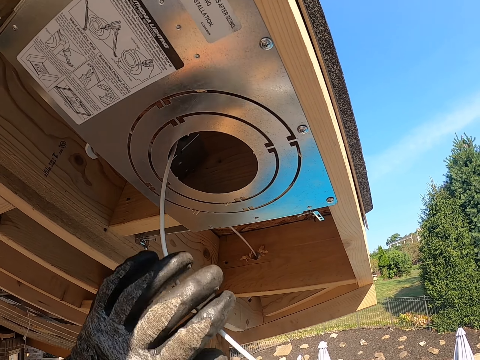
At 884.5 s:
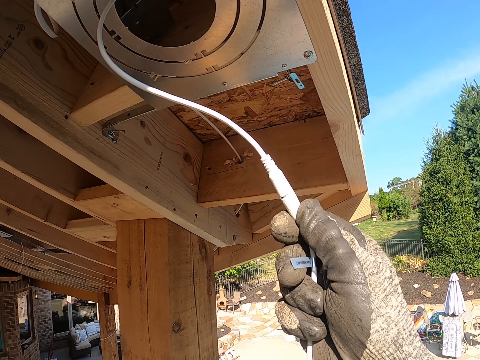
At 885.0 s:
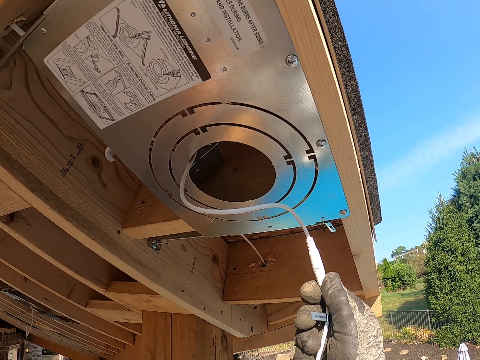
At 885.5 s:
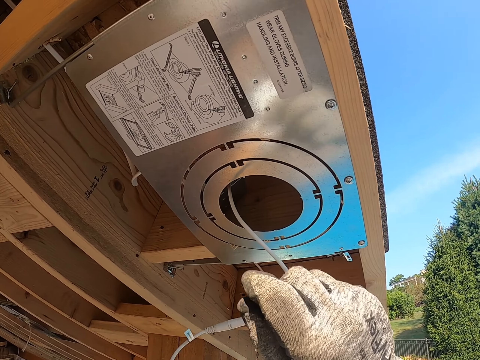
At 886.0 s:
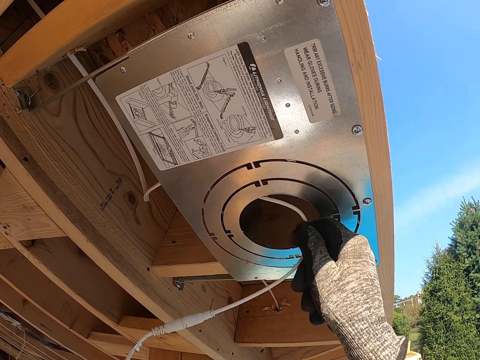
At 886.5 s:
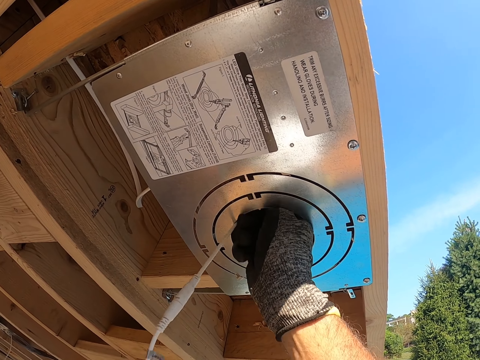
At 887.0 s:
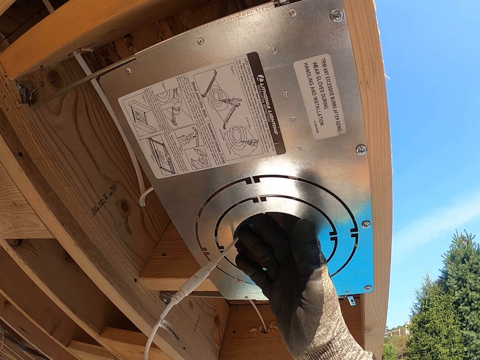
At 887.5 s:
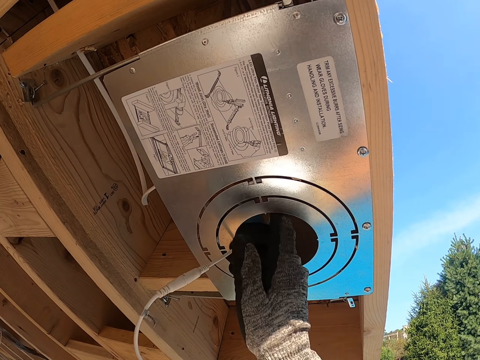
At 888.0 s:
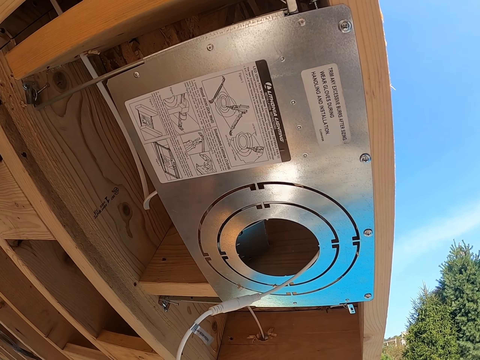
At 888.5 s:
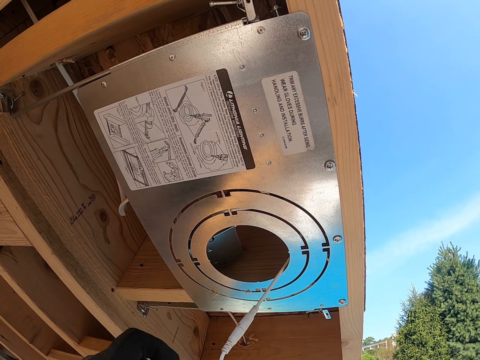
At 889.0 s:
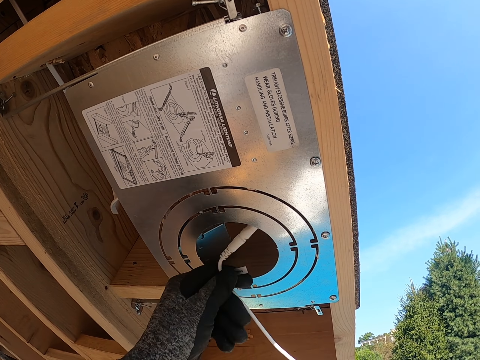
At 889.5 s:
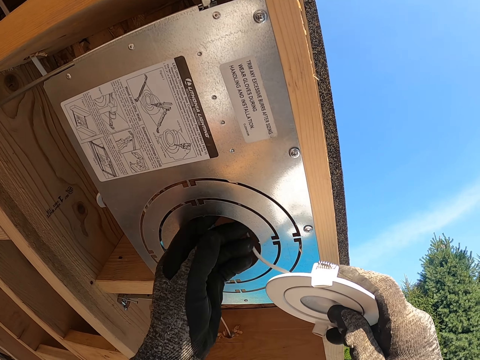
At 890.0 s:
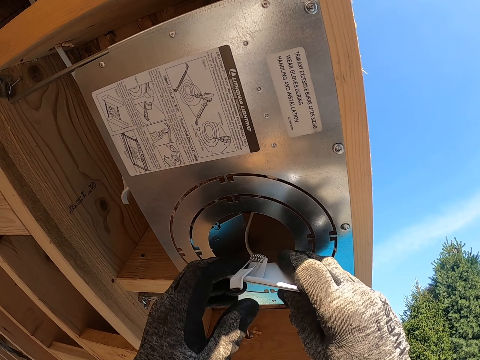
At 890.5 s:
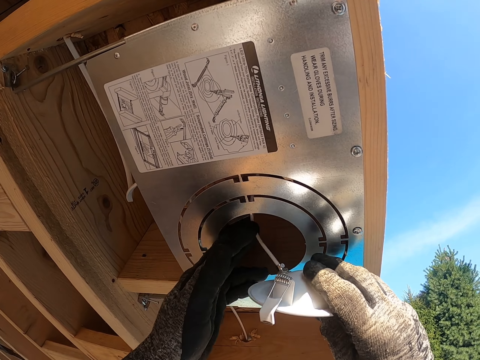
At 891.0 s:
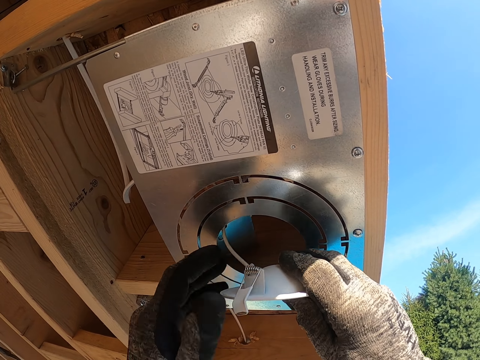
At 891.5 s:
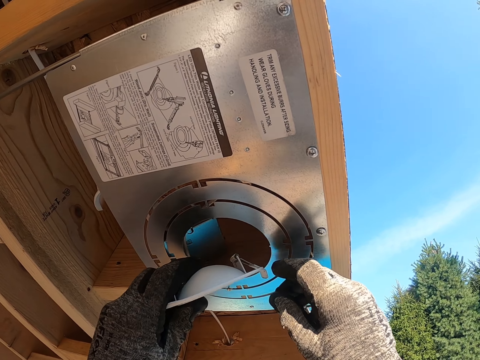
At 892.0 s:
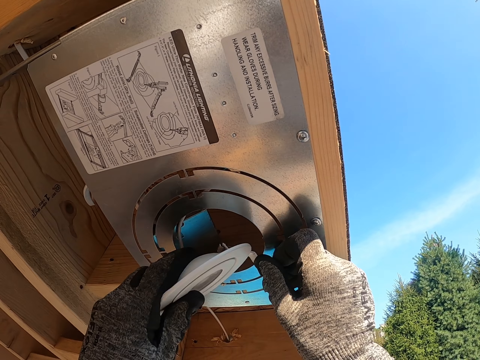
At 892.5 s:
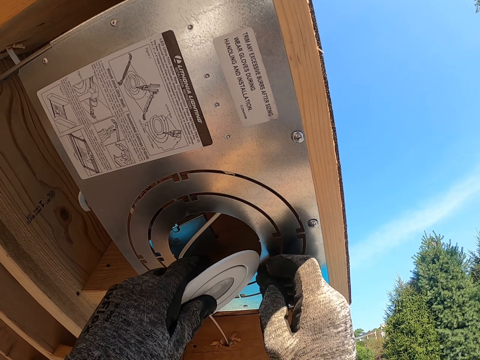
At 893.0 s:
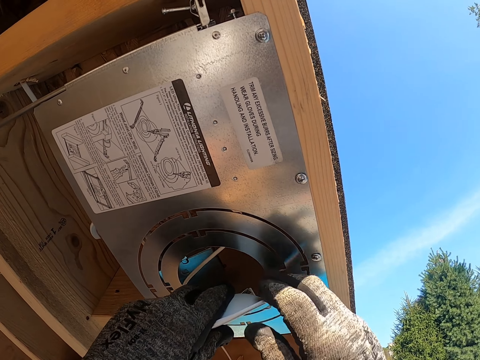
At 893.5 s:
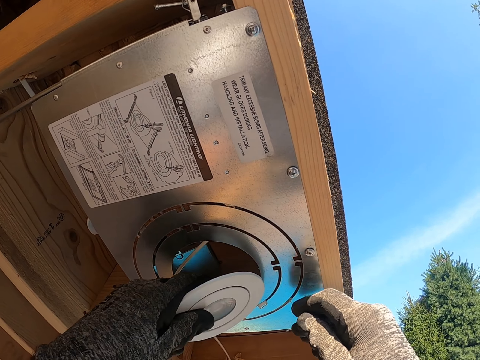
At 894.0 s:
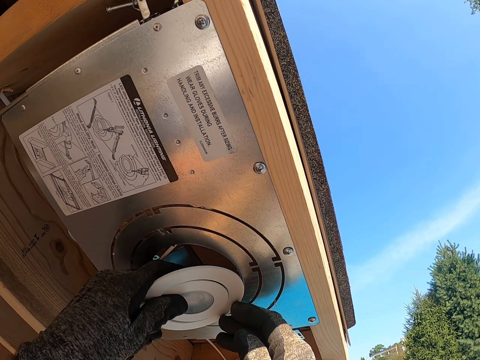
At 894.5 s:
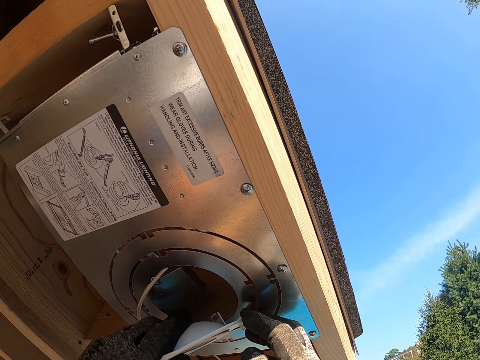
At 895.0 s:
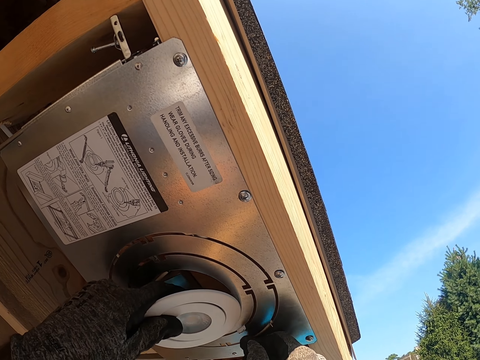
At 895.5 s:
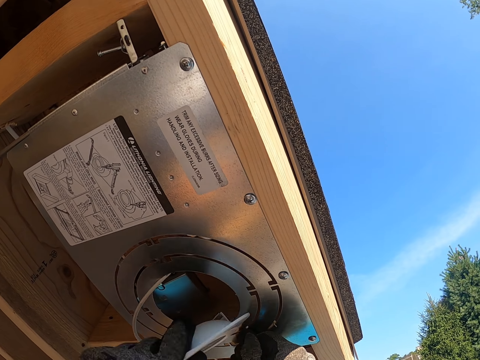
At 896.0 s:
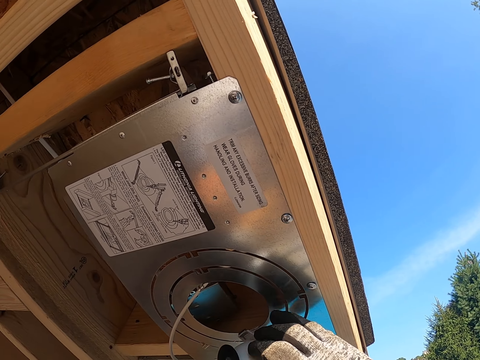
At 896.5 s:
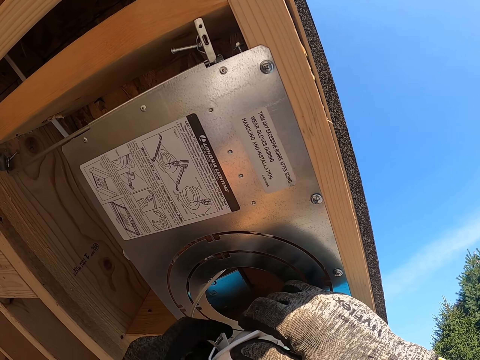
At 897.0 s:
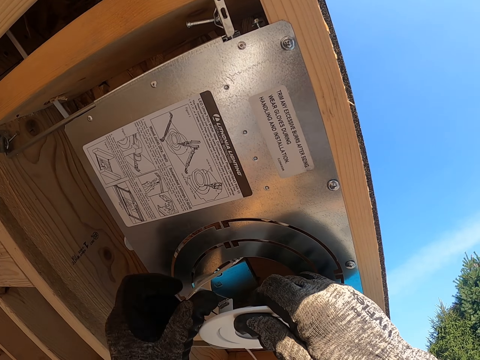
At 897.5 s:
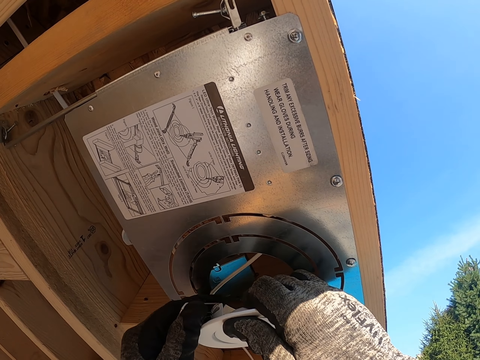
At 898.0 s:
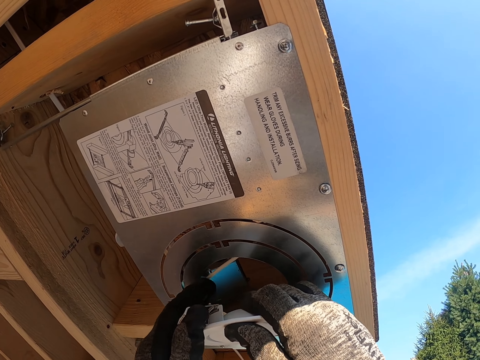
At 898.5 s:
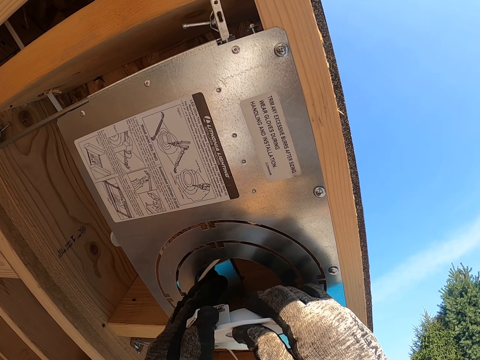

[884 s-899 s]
The camera wearer inserts the cable. They fix the bulb.

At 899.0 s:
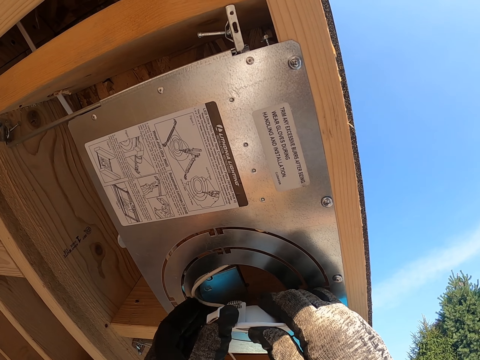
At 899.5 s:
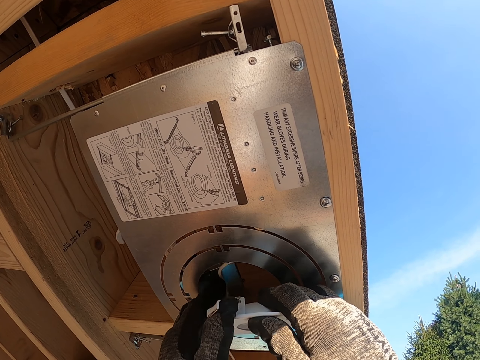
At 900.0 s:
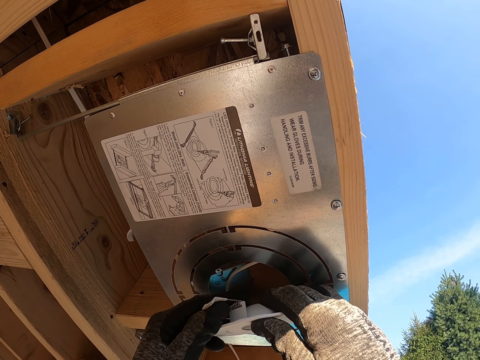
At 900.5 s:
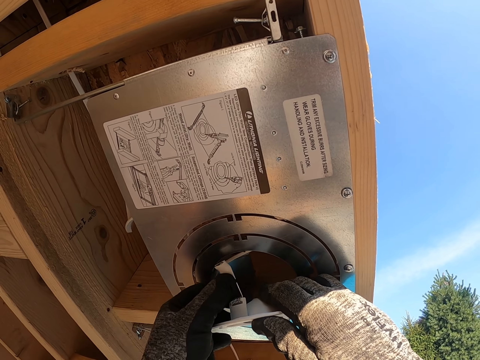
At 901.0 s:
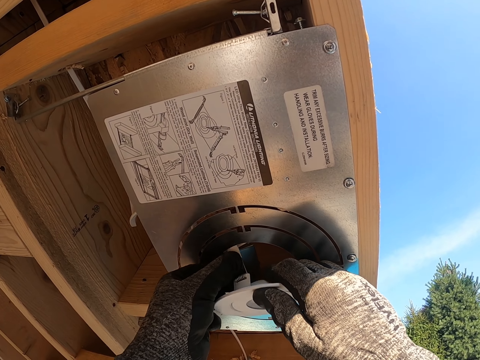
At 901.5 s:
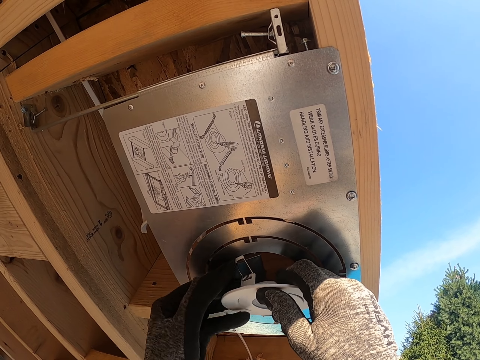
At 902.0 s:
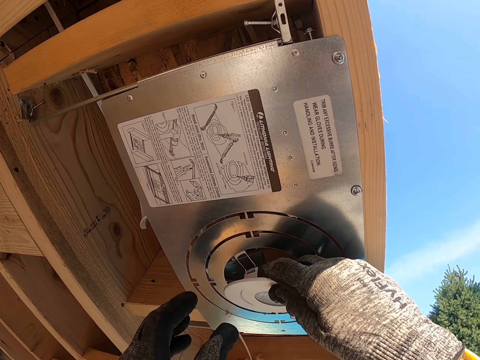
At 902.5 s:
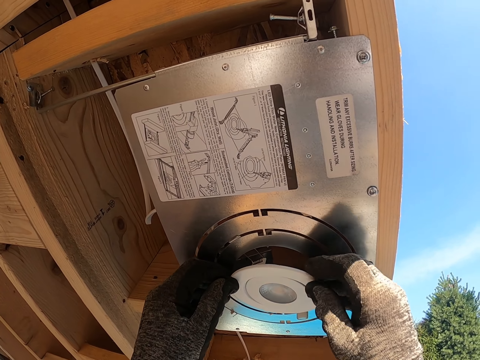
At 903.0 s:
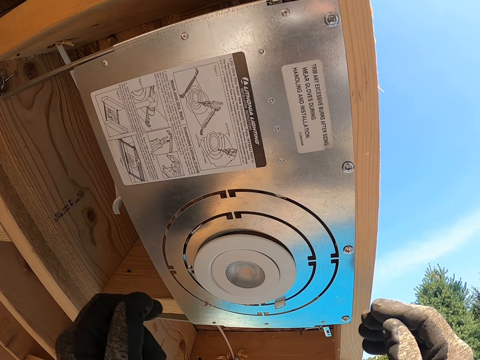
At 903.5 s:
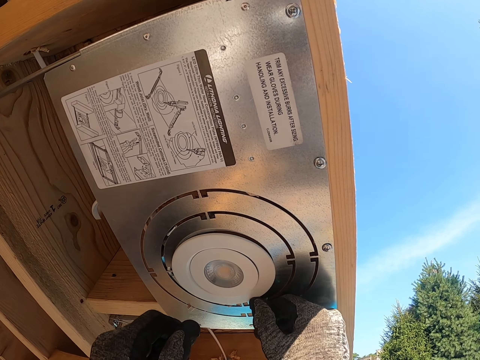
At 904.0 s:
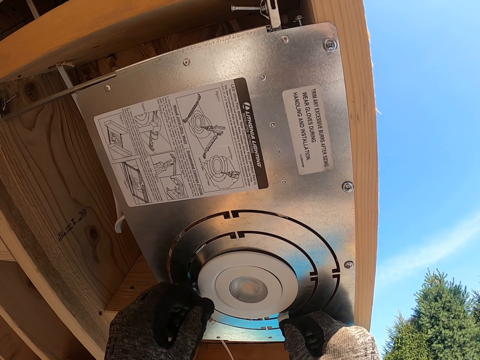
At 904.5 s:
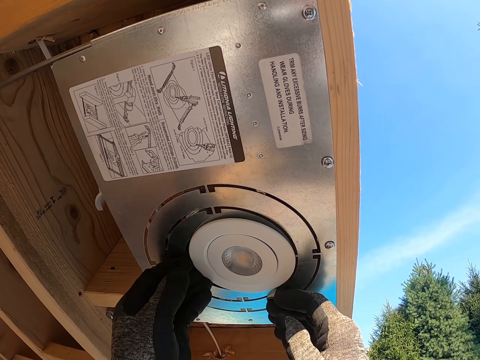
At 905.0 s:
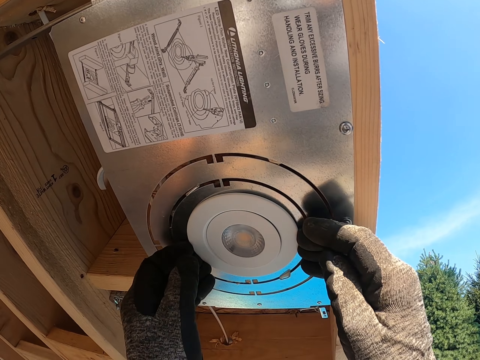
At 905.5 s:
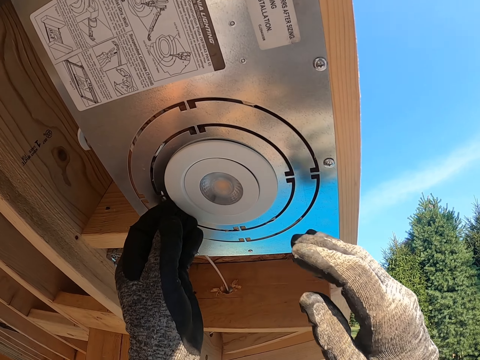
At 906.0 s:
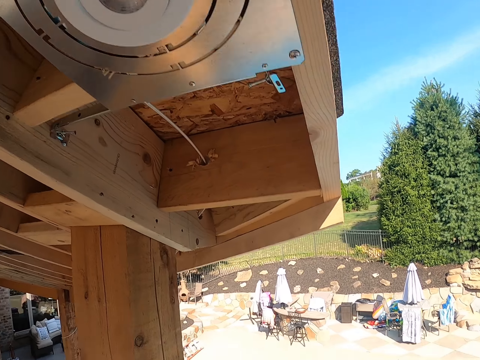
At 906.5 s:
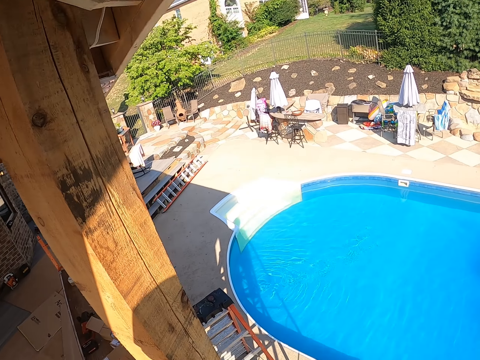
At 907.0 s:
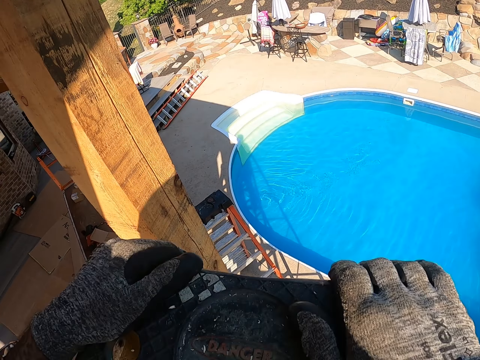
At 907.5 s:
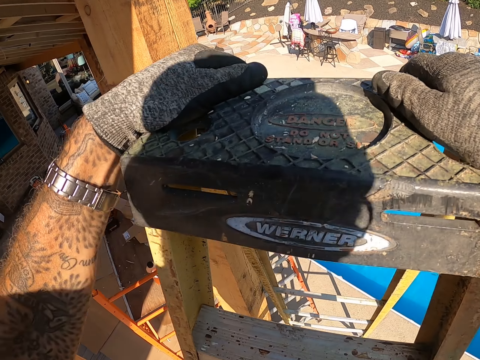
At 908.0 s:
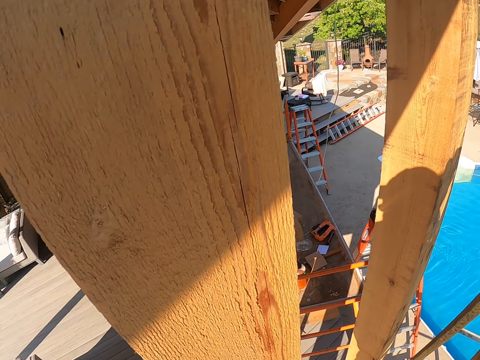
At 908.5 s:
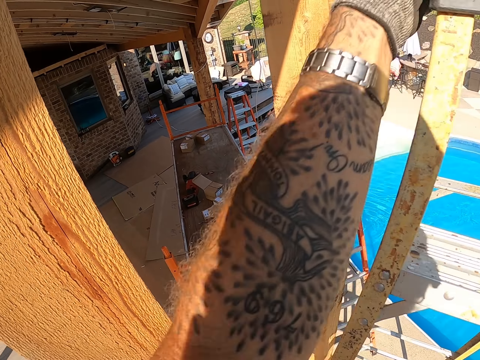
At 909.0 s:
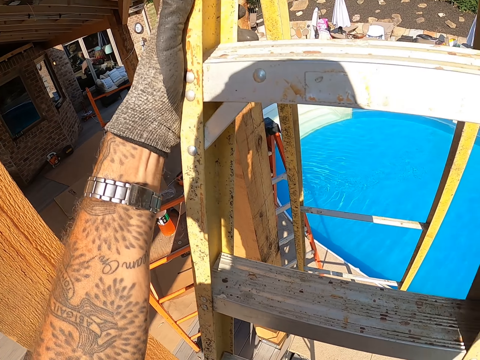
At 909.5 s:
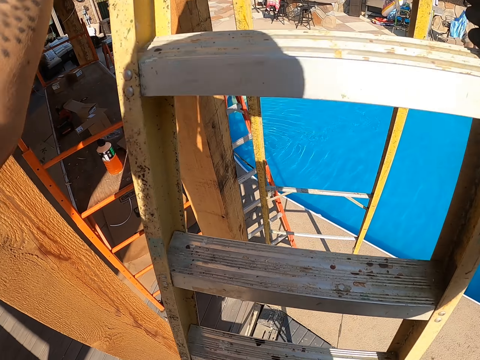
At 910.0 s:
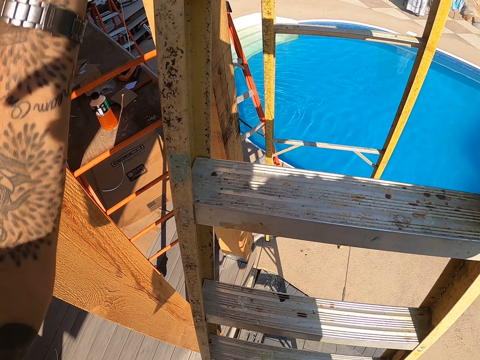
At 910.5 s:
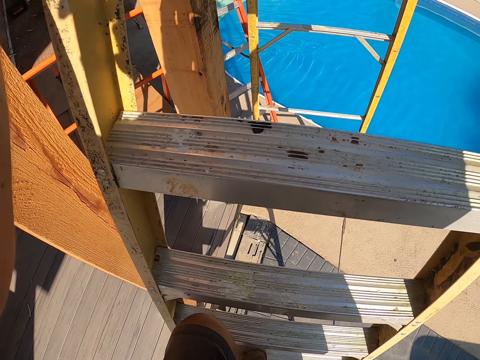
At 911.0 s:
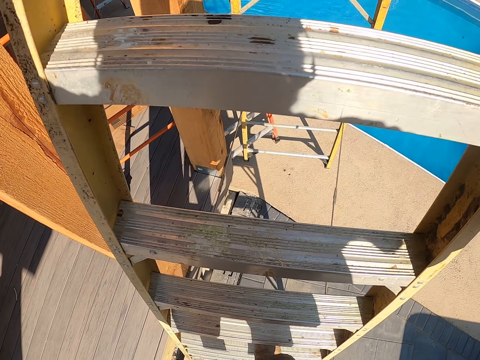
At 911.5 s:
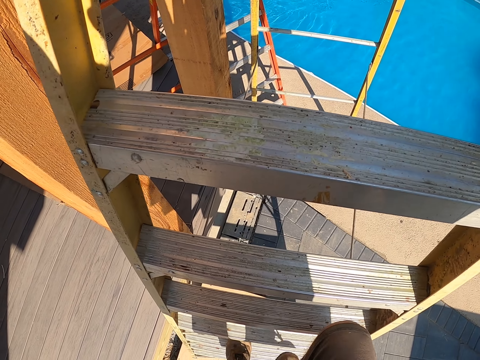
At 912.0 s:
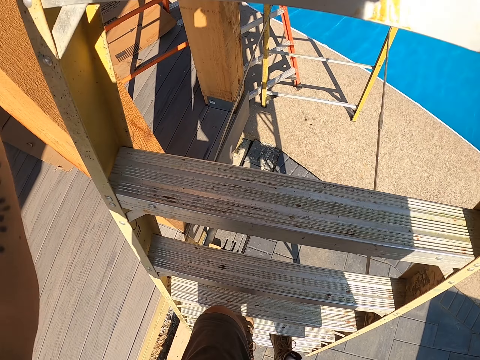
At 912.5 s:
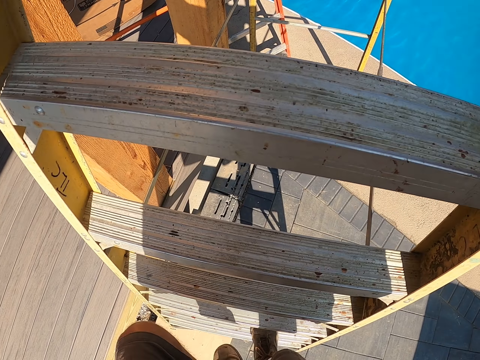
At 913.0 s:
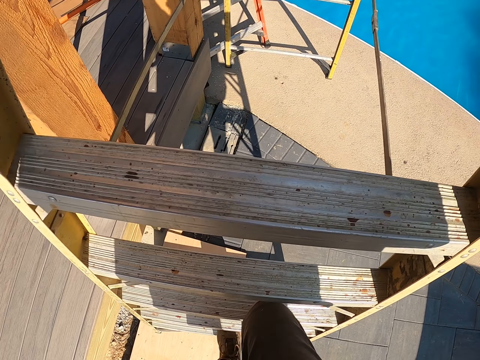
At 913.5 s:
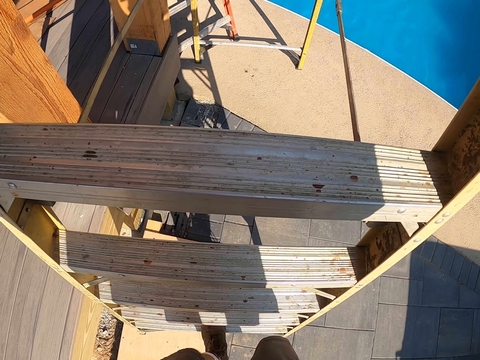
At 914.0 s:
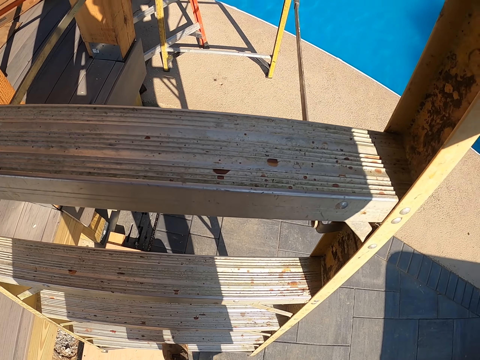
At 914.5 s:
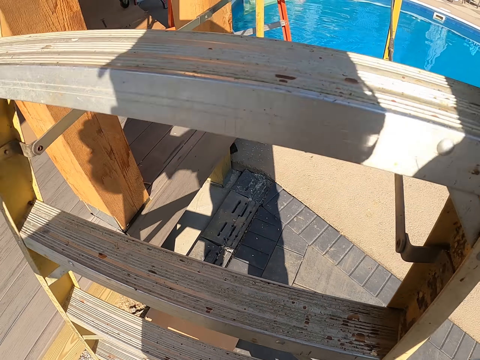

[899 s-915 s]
The camera wearer covers something. They climb down the ladder.
